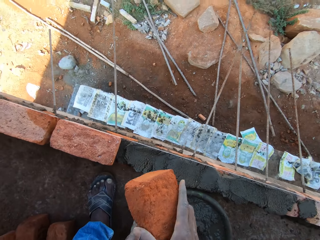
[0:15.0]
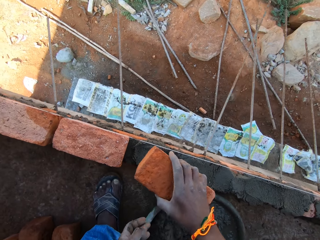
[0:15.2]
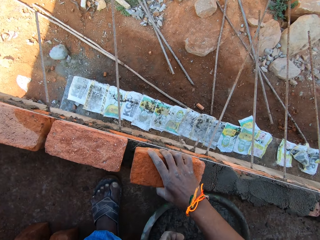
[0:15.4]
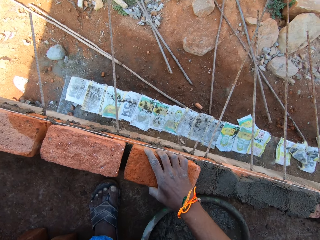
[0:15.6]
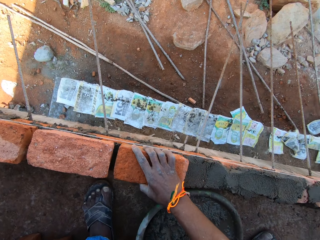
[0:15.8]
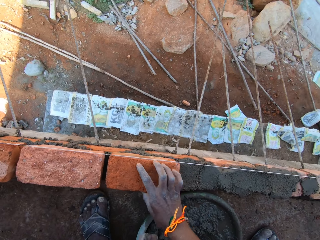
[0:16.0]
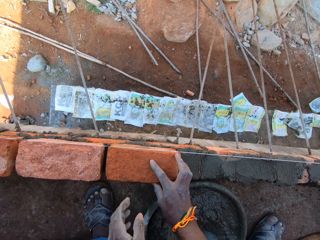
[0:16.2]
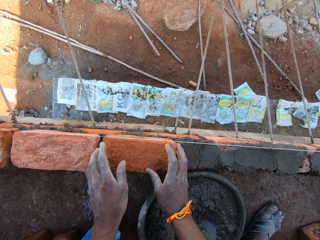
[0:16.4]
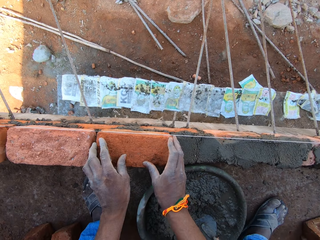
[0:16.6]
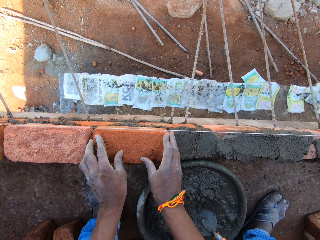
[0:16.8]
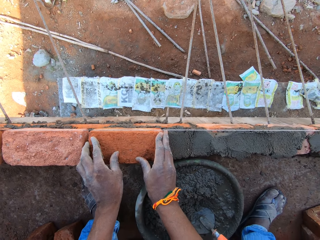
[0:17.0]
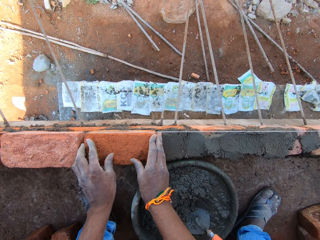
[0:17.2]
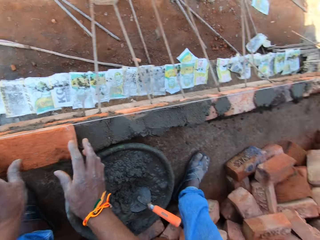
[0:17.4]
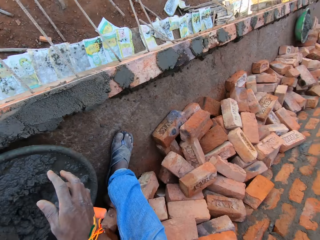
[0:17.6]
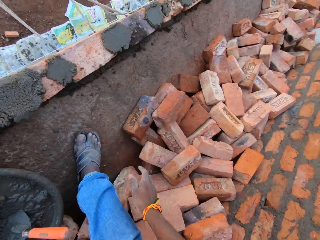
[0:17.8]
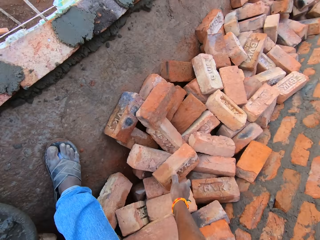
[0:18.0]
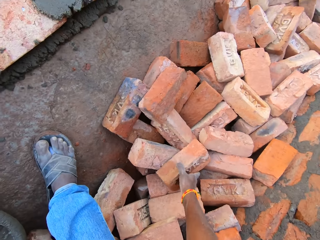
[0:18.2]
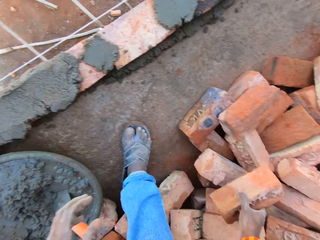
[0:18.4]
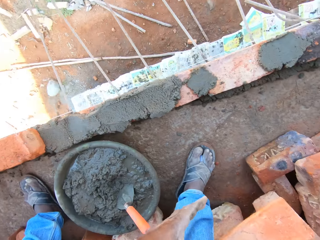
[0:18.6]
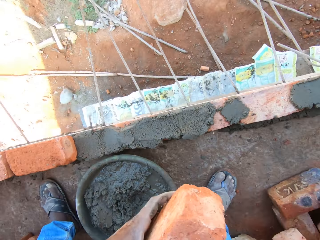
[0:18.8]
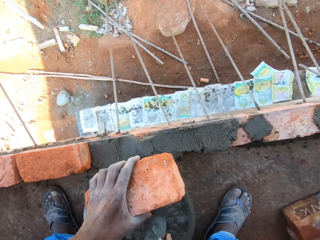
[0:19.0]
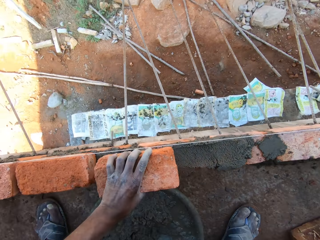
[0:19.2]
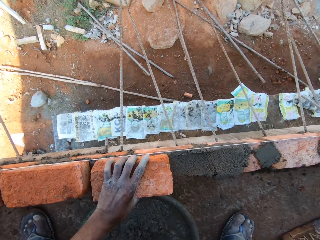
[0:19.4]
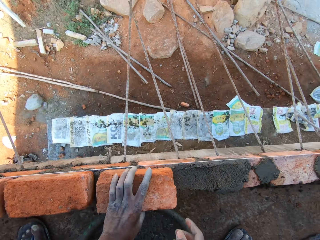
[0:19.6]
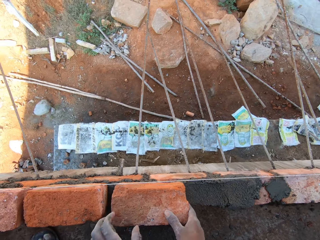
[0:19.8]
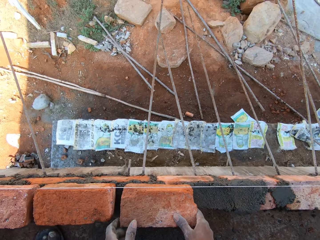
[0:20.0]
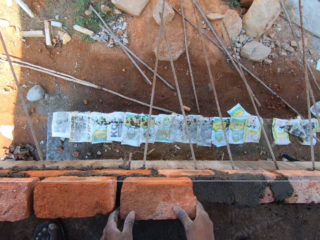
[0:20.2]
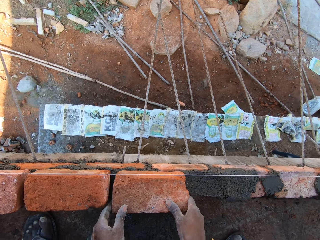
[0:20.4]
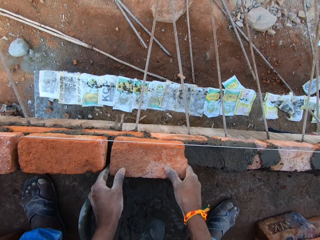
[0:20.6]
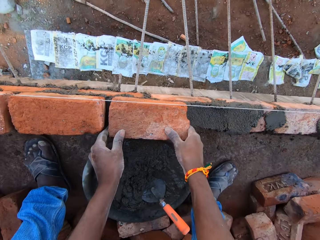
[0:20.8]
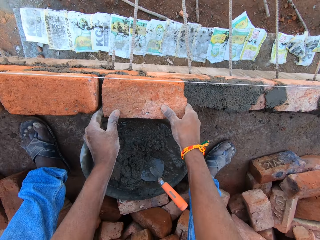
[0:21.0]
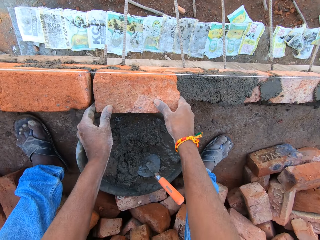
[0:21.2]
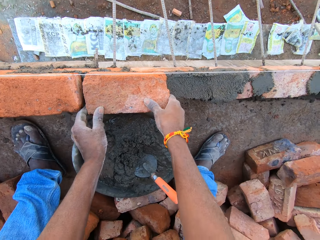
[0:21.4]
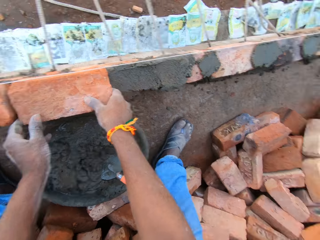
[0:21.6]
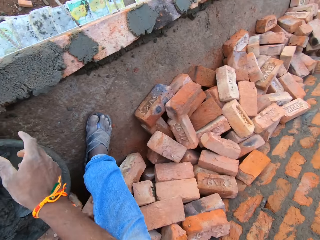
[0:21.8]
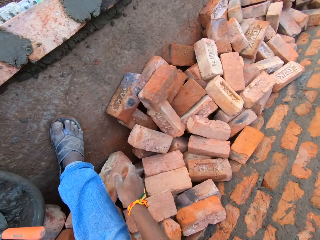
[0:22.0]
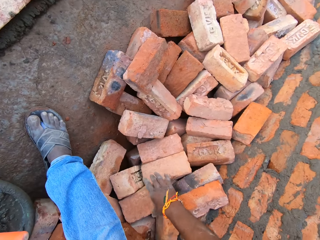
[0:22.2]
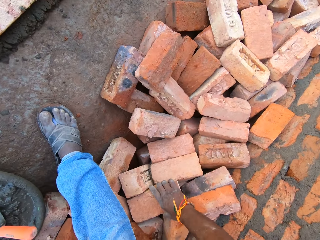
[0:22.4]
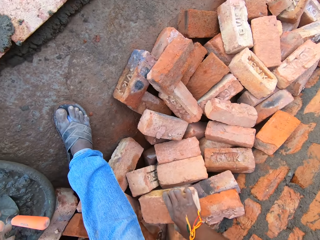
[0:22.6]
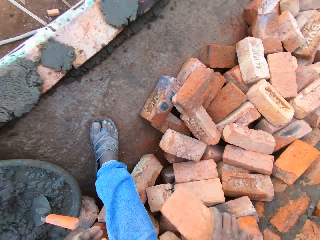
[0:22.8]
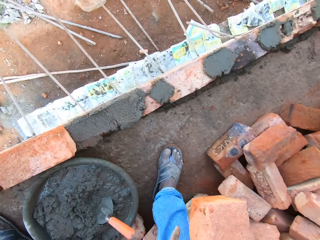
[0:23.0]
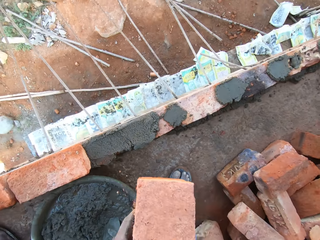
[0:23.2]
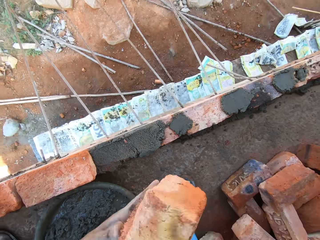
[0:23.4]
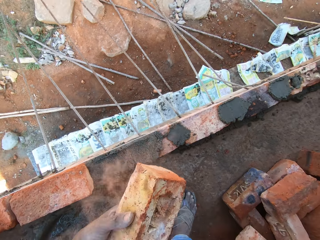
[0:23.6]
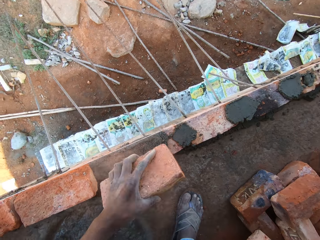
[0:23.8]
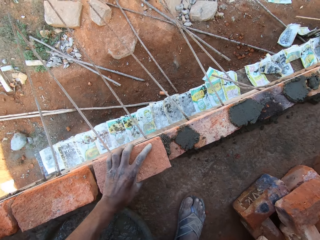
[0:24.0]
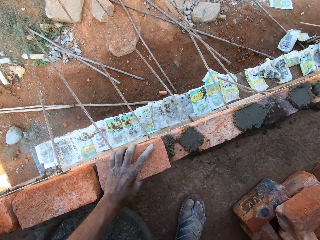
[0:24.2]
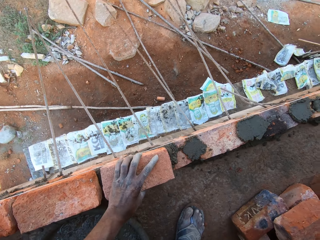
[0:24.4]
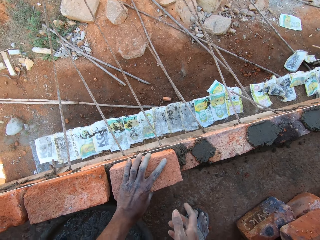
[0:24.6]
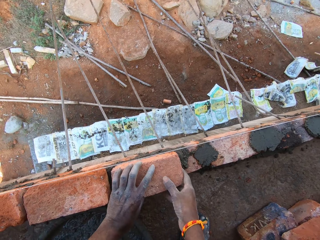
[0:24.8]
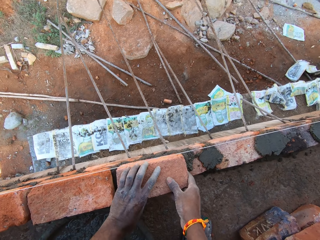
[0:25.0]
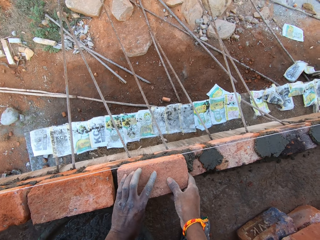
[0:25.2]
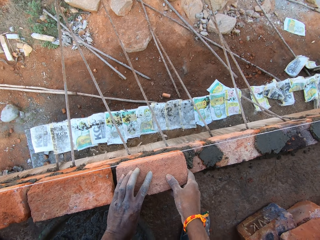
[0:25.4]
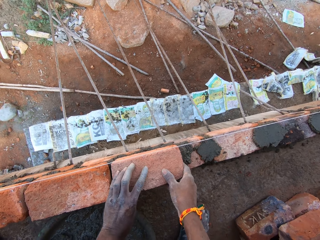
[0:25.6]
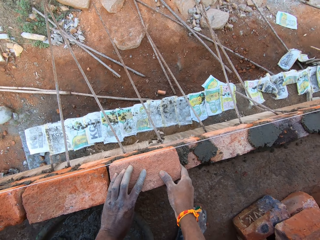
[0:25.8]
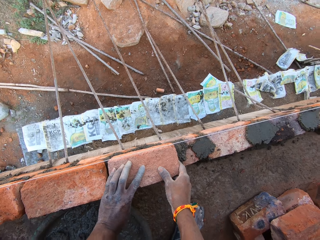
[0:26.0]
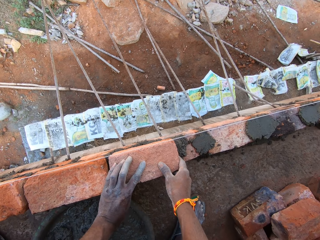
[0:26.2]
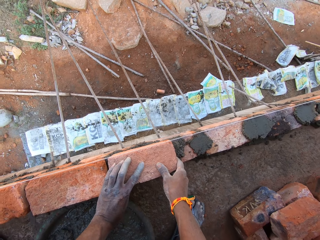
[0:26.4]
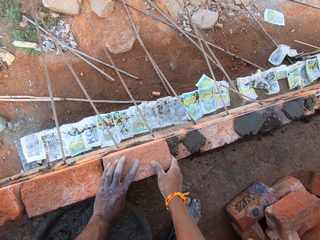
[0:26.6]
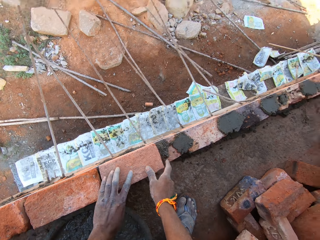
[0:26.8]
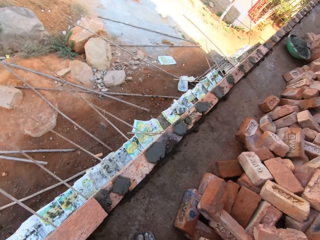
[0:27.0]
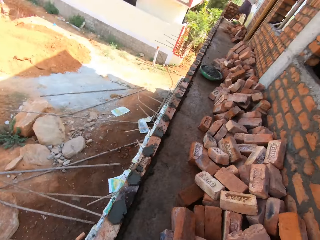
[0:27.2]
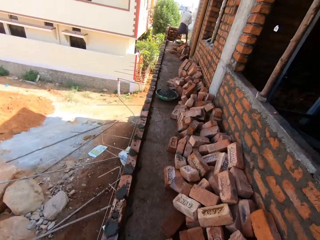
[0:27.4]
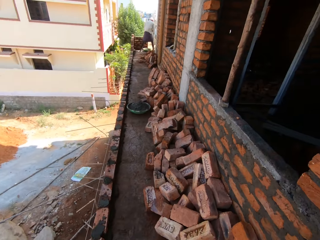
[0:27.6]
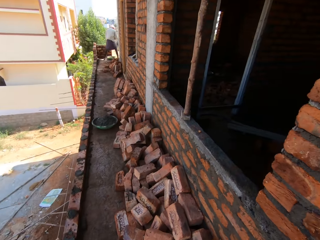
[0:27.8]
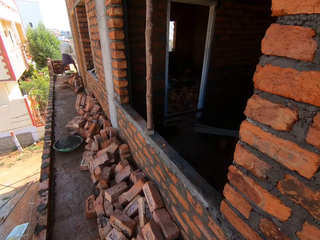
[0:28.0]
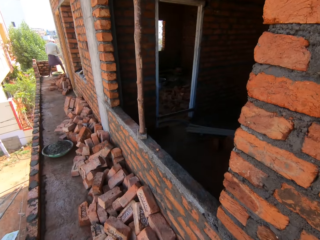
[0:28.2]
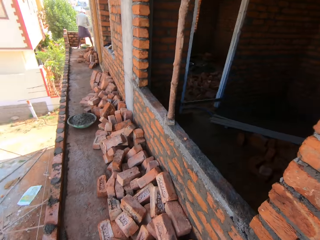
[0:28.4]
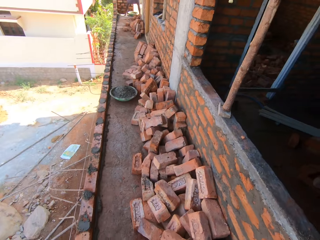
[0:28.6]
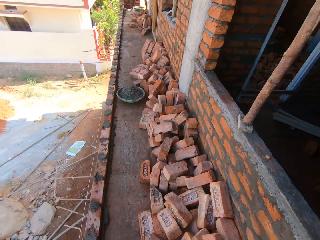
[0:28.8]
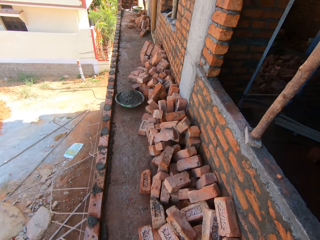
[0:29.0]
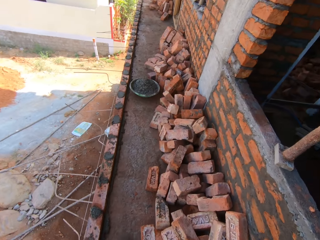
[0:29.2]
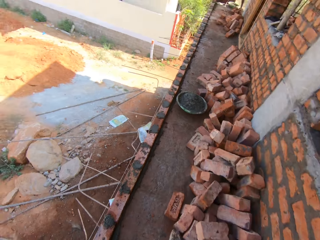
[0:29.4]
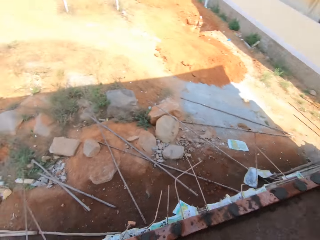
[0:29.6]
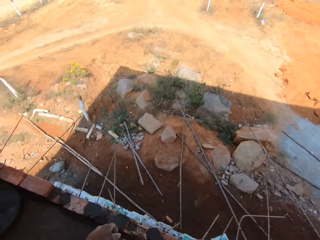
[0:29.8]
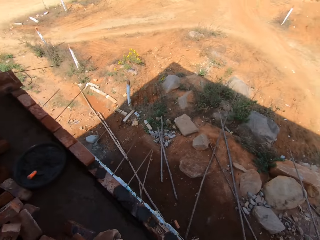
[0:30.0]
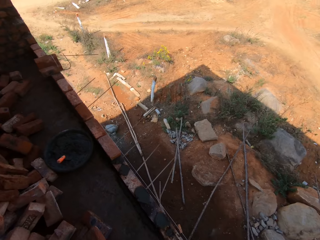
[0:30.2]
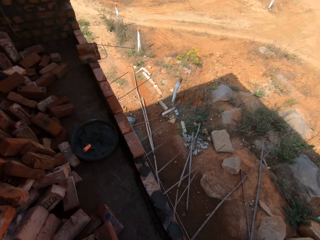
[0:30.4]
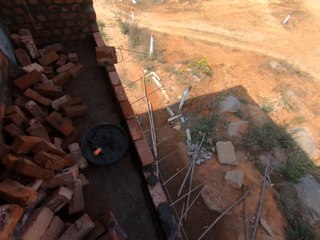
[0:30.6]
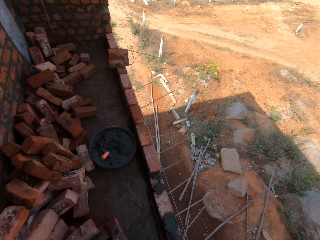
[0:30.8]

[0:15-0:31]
The camera wearer places the red brick on the mortar with his right hand. He picks up a red brick from other red bricks on the site floor with his right hand. He holds the red brick with his hands and places the red brick on the mortar with his left hand. He picks up a red brick from other red bricks with his right hand. He dusts the red brick with his hands and places the red brick on the mortar with his left hand. He walks on the site floor corridor.

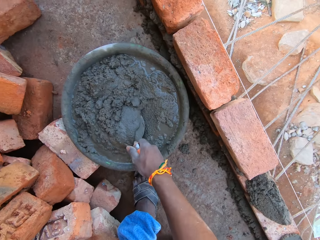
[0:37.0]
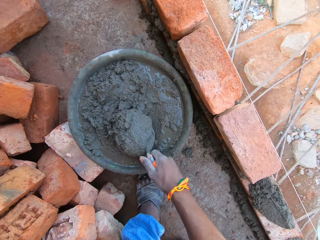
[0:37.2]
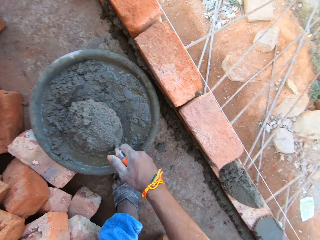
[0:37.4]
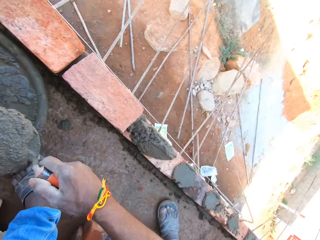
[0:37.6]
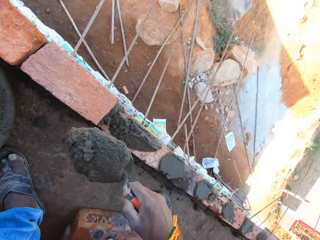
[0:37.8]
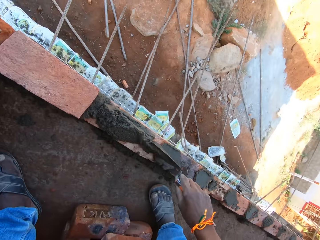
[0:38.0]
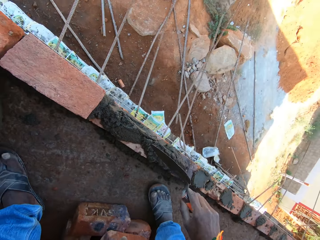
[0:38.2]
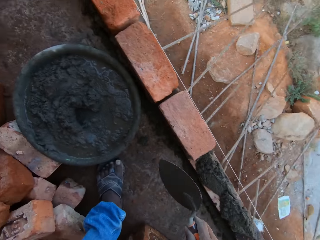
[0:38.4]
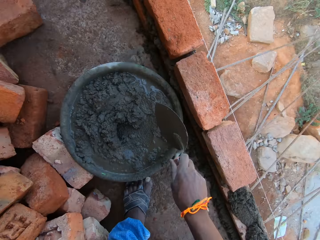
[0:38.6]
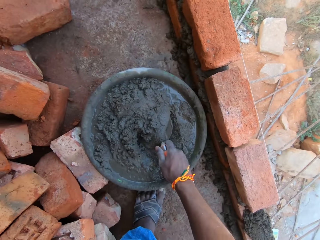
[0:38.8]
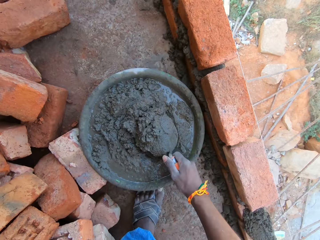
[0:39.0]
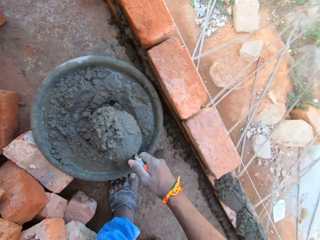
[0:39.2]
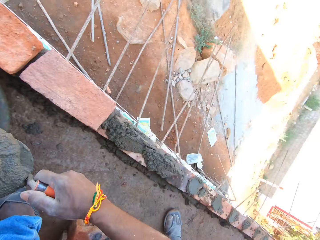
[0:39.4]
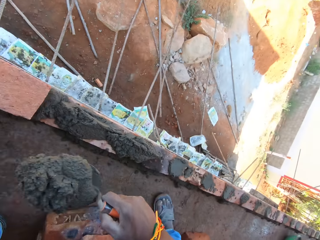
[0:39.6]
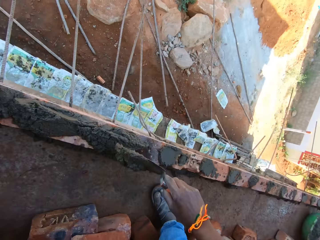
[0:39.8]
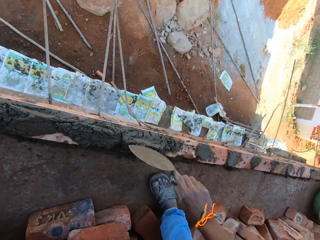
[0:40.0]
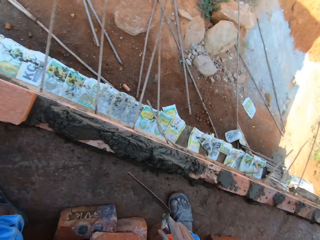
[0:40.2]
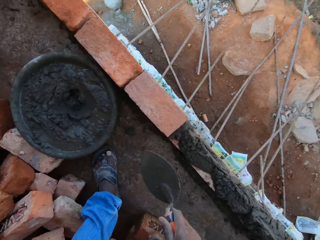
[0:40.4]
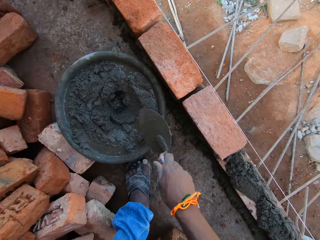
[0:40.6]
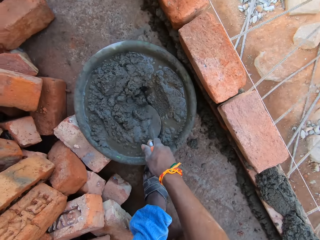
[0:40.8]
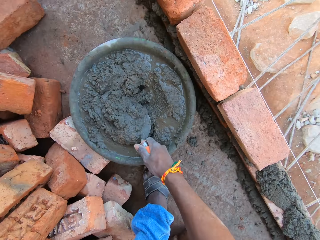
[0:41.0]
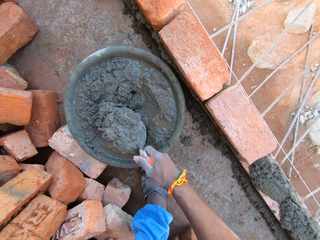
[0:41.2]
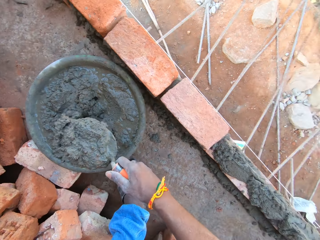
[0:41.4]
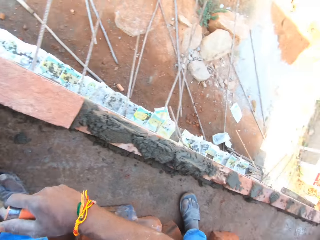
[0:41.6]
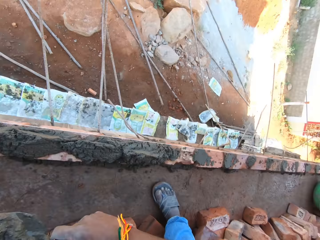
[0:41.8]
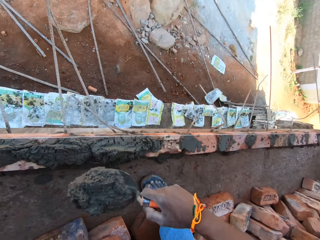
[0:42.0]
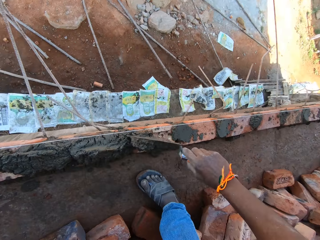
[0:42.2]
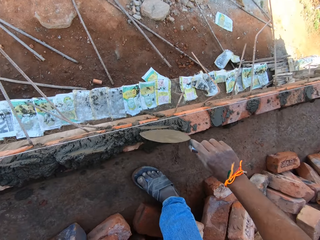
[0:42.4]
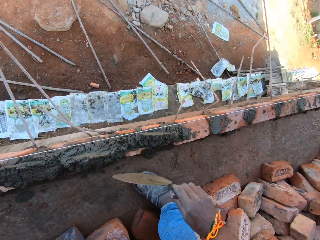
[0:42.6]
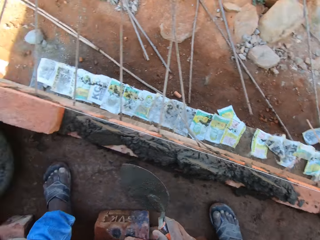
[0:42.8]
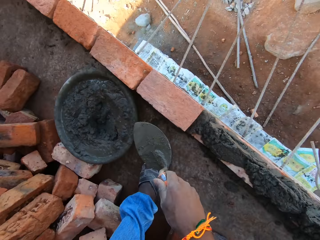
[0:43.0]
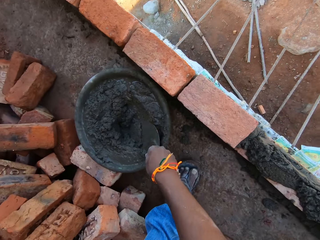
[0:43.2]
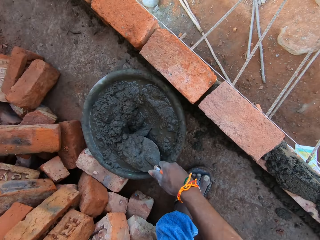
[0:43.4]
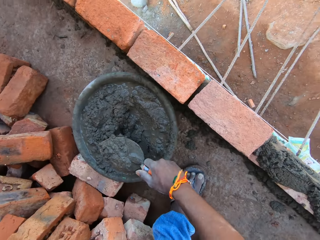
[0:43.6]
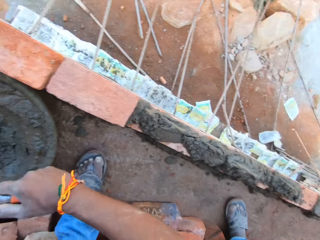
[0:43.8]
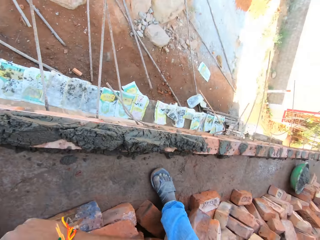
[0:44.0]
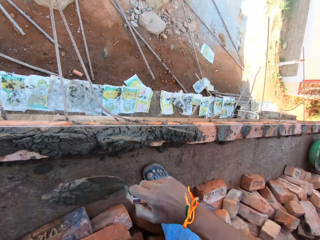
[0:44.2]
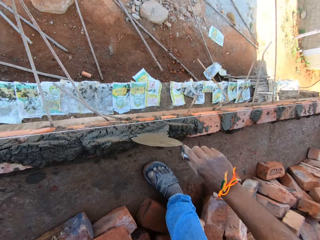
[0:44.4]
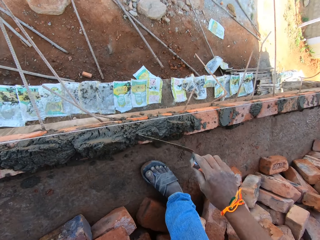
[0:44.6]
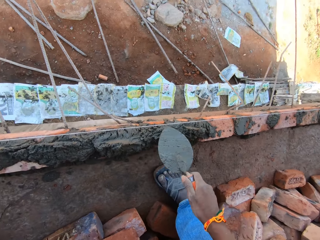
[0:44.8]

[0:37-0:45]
The camera wearer scoops some mortar from the bowl or head pan with the trowel in his right hand. He pours the mortar on the red bricks with the trowel in his right hand. He scoops some mortar from the bowl with the trowel in his right hand. He pours the mortar on the red bricks with the trowel in his right hand. He scoops some mortar from the bowl with the trowel in his right hand. He pours the mortar on the red bricks with the trowel in his right hand. He scoops some mortar from the bowl with the trowel in his right hand. He pours the mortar on the red bricks with the trowel in his right hand.
